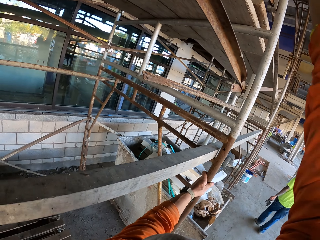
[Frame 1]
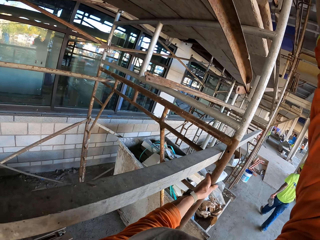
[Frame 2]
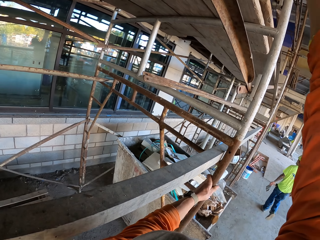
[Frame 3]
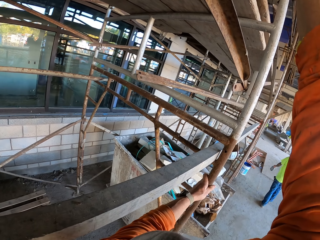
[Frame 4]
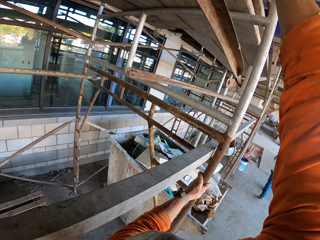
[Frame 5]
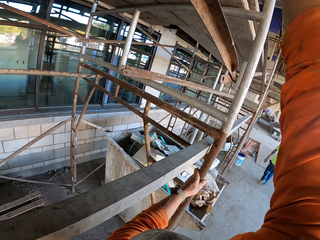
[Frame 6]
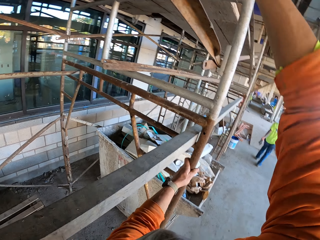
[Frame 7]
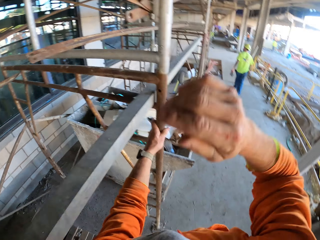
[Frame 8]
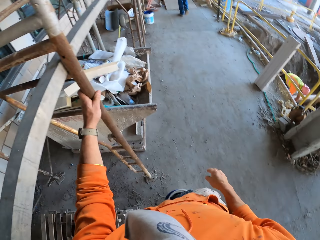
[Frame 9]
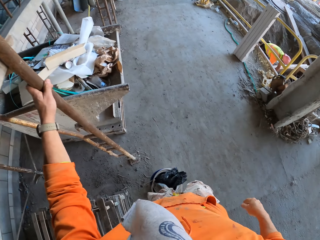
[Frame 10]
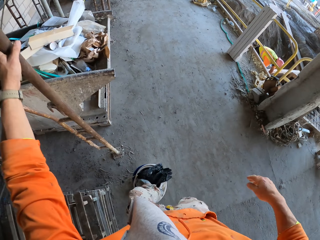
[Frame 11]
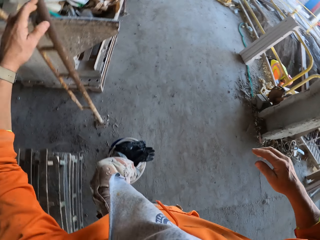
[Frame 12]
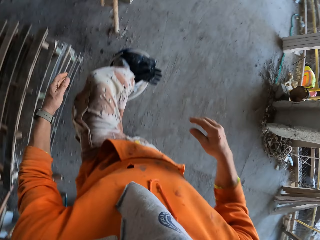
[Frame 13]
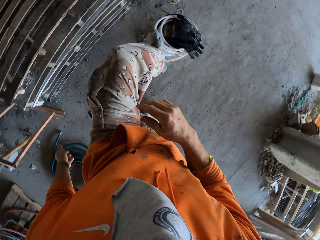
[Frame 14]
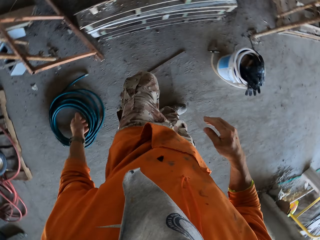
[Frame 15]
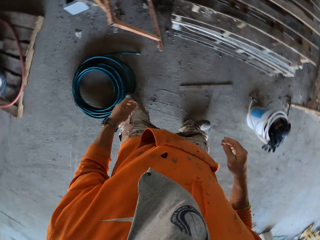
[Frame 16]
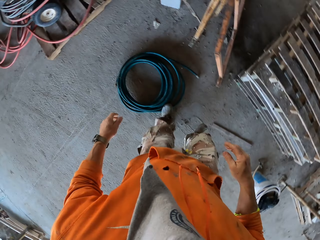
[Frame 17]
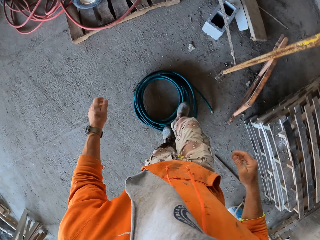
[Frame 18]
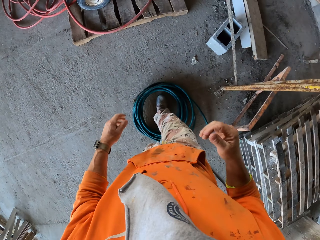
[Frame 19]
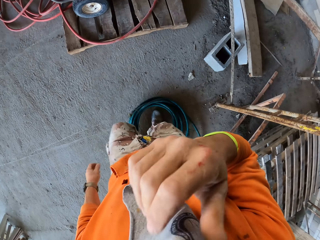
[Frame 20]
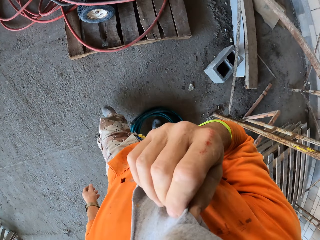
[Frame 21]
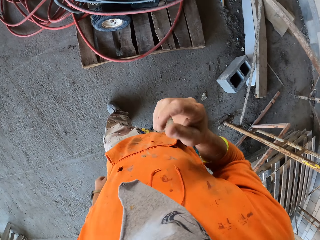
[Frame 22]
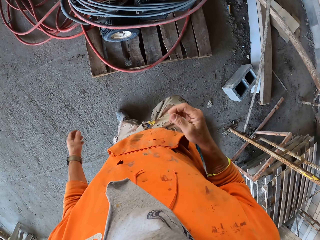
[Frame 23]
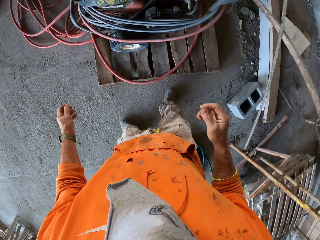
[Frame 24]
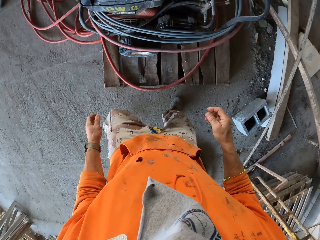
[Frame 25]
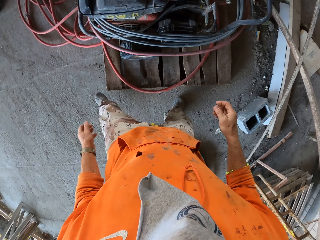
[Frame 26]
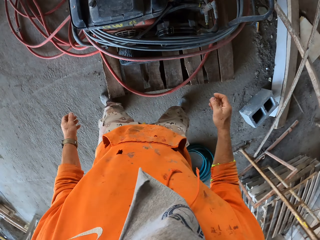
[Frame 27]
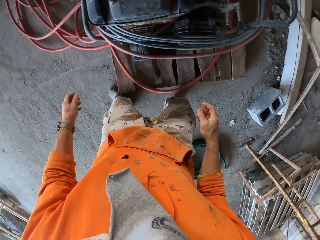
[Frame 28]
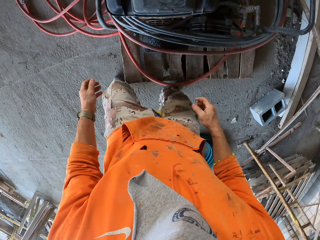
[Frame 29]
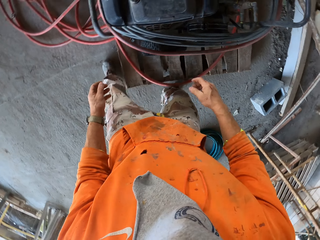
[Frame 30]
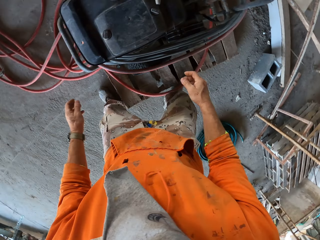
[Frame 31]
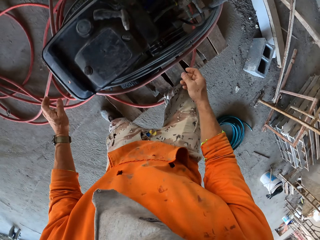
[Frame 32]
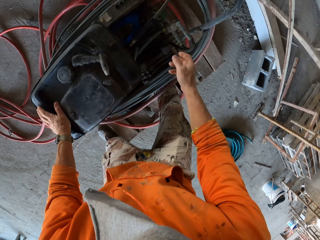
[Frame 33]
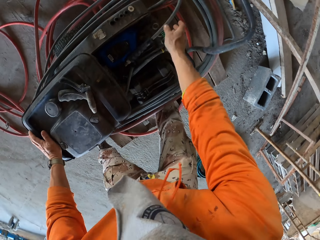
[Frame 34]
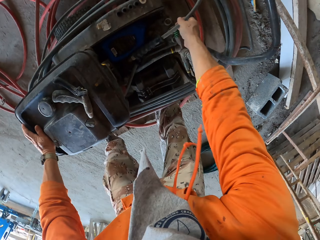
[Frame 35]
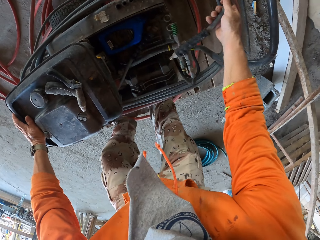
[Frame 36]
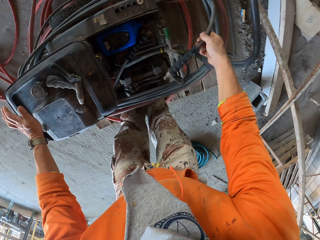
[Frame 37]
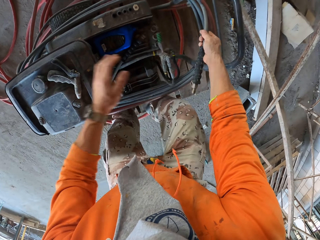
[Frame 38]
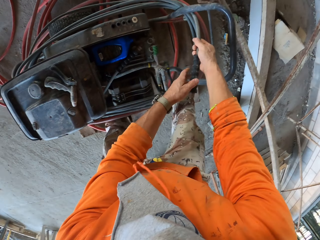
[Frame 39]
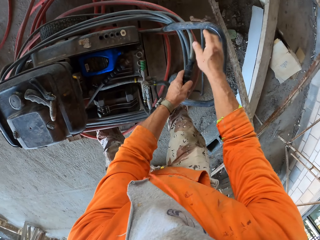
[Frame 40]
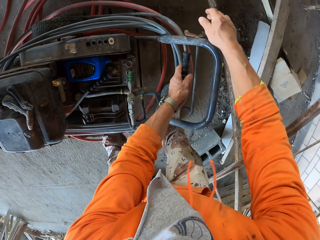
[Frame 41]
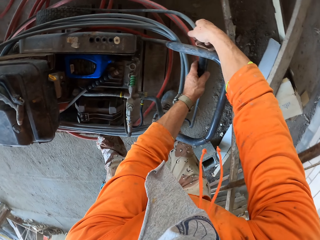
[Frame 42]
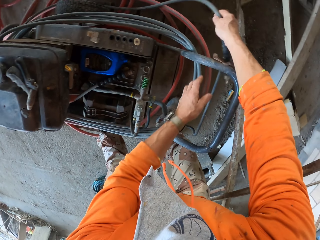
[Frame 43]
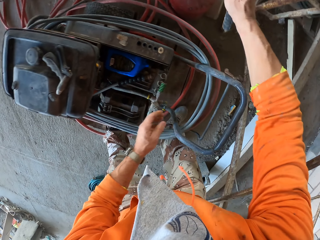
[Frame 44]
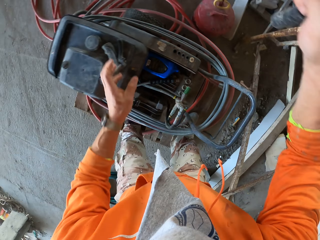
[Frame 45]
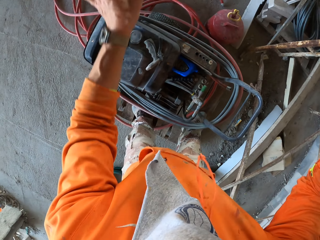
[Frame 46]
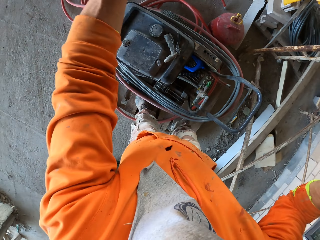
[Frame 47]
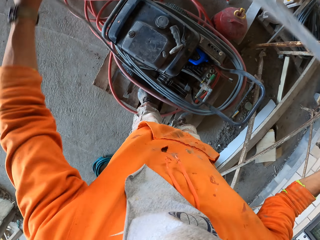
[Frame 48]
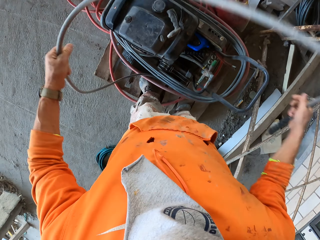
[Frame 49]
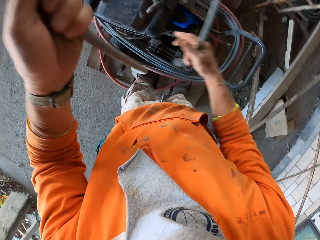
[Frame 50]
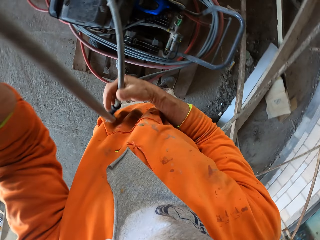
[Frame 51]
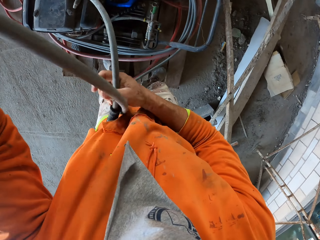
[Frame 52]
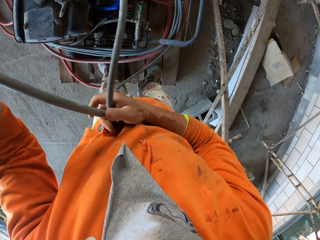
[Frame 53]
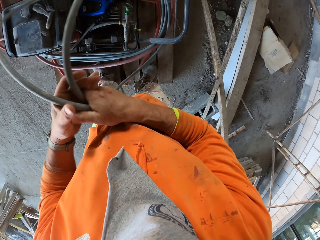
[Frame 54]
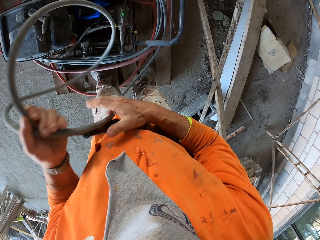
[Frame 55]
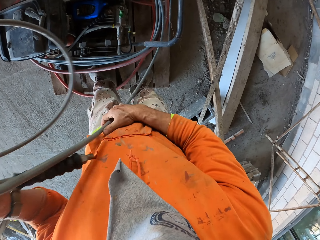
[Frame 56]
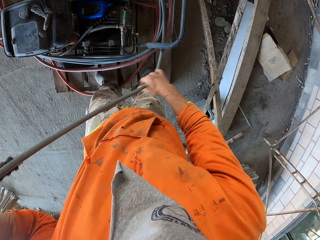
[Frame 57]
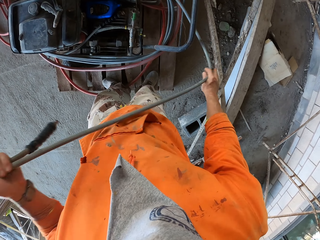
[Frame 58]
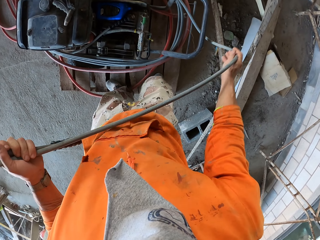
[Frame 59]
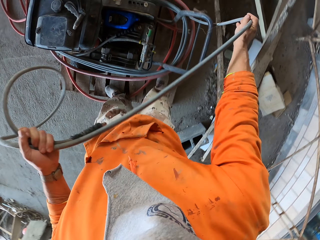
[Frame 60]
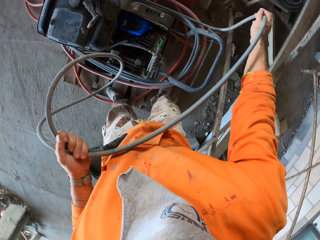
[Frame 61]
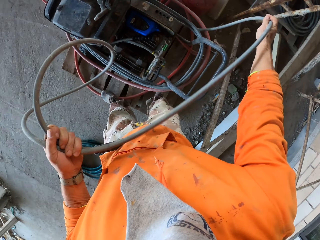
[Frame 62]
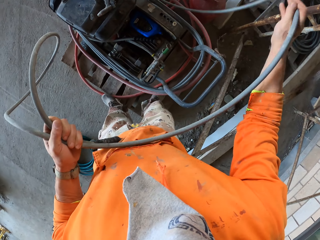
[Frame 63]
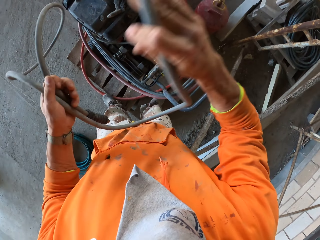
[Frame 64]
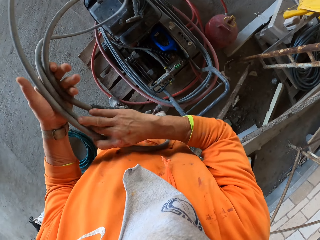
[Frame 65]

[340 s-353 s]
The camera wearer puts the cordless grass trimmer on the ladder shelf. They step down the bucket. They remove the hand from the ladder. They walk around. They adjust the mask. They touch a cloth. They put down the hand. They pick a needle vibrator. They touch a pipe. They straighten the pipe in the grass cutter machine.

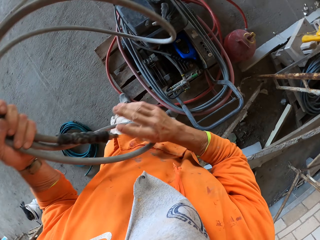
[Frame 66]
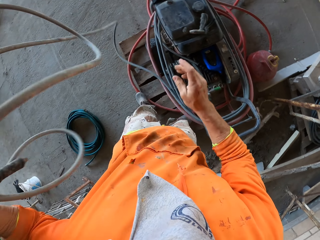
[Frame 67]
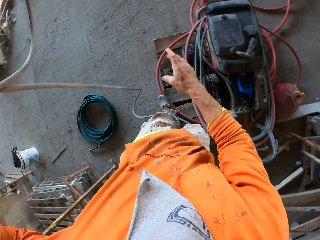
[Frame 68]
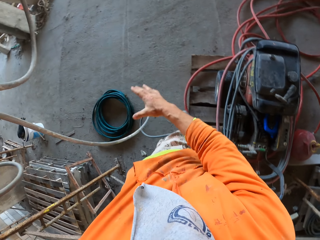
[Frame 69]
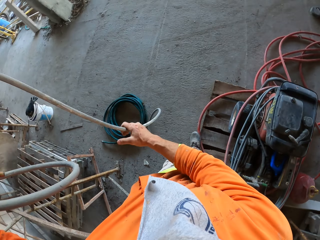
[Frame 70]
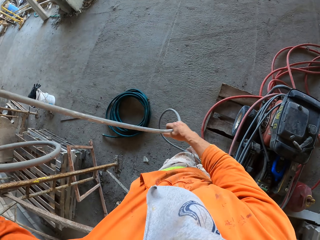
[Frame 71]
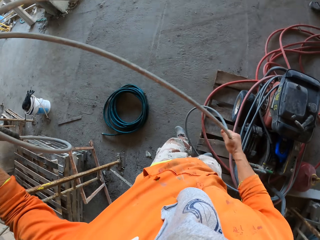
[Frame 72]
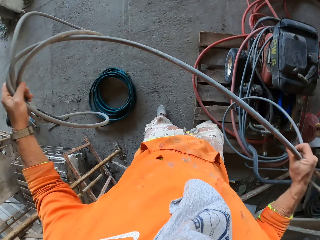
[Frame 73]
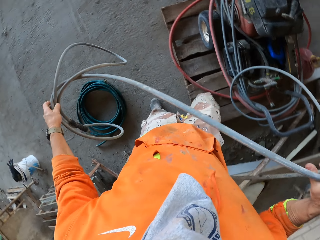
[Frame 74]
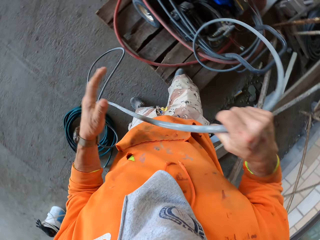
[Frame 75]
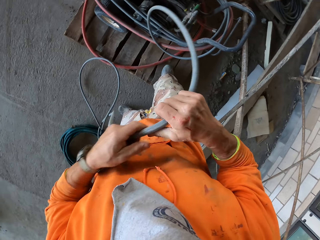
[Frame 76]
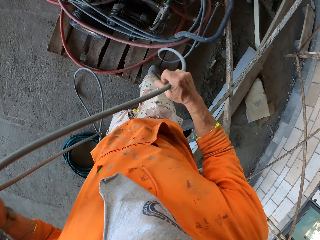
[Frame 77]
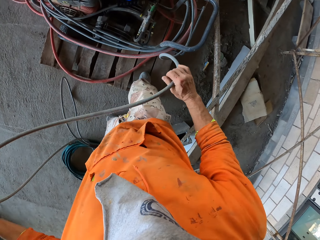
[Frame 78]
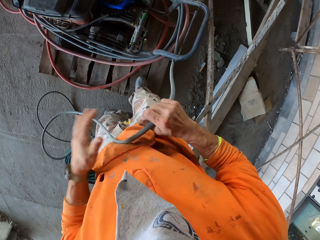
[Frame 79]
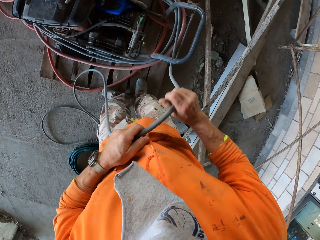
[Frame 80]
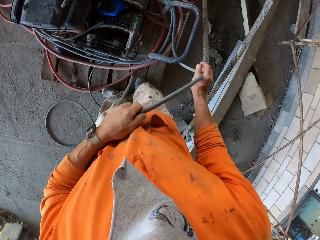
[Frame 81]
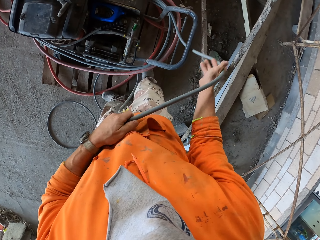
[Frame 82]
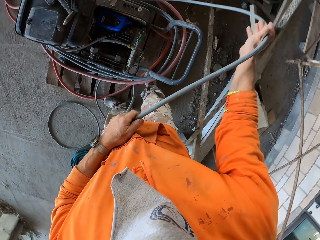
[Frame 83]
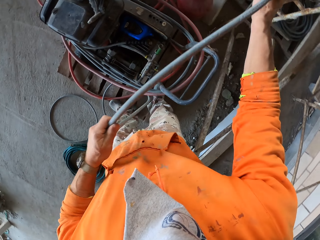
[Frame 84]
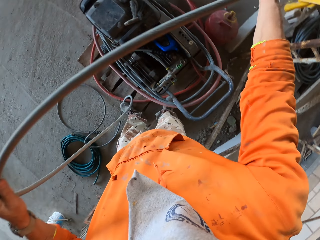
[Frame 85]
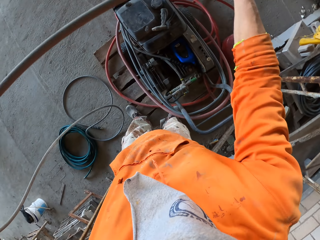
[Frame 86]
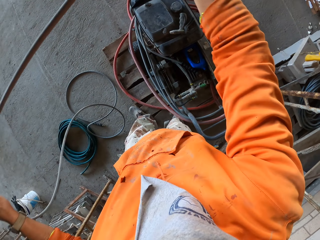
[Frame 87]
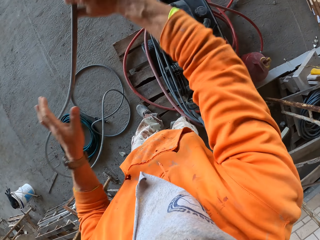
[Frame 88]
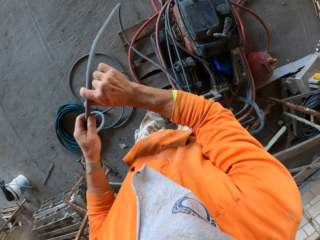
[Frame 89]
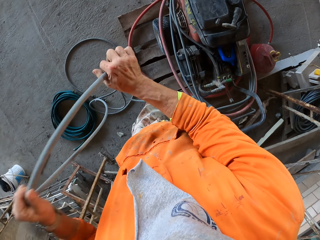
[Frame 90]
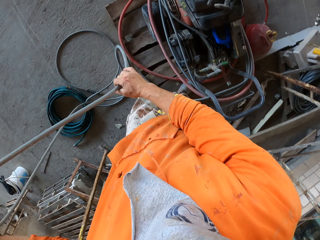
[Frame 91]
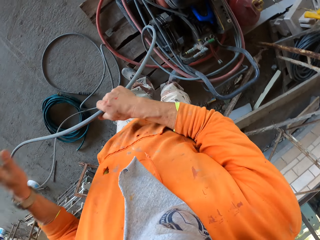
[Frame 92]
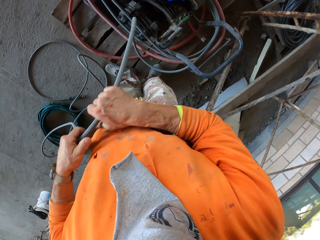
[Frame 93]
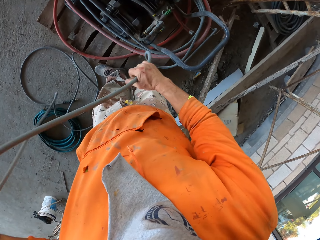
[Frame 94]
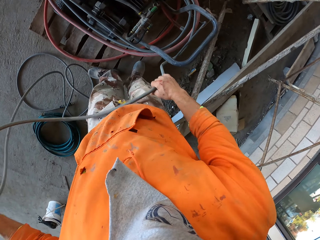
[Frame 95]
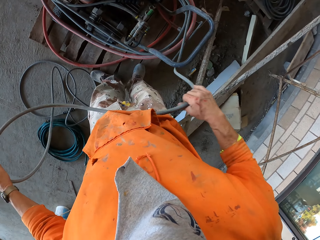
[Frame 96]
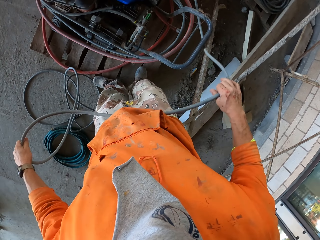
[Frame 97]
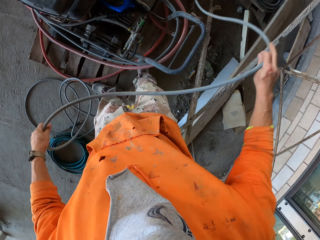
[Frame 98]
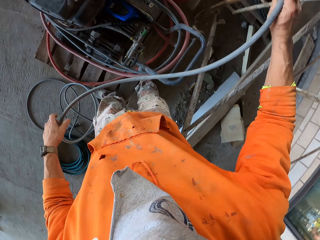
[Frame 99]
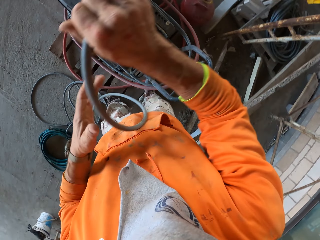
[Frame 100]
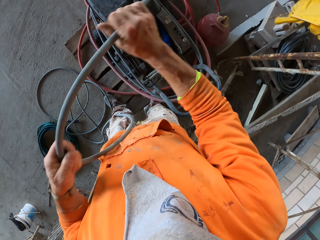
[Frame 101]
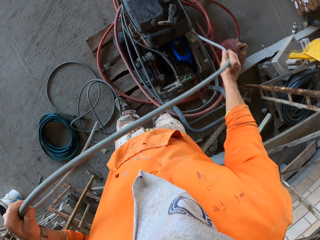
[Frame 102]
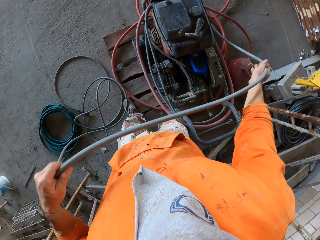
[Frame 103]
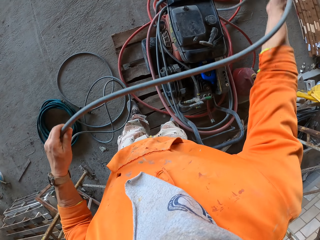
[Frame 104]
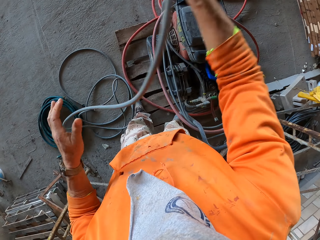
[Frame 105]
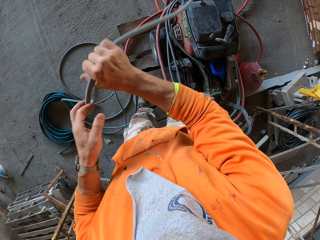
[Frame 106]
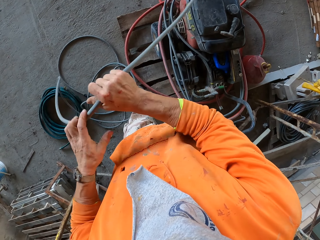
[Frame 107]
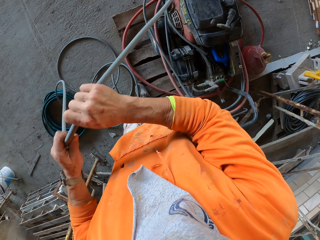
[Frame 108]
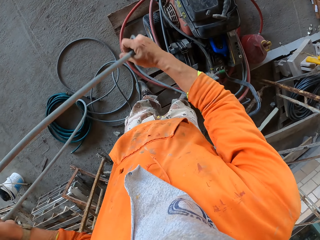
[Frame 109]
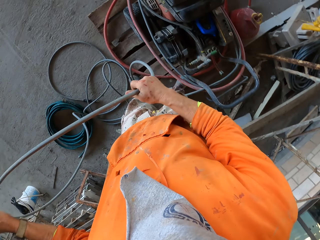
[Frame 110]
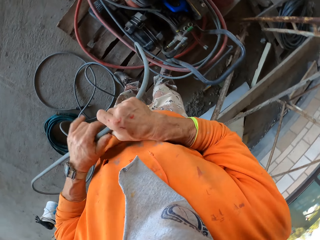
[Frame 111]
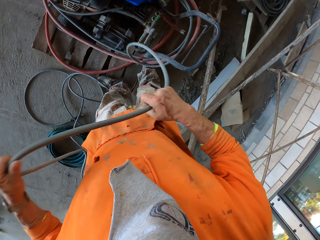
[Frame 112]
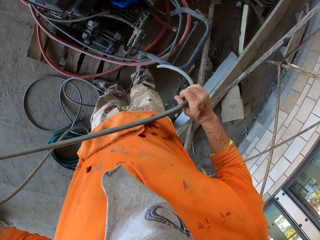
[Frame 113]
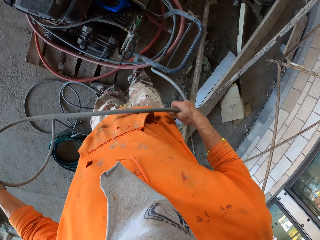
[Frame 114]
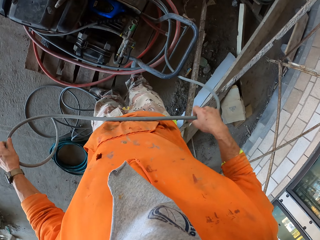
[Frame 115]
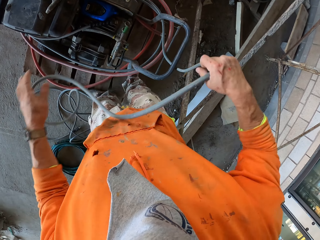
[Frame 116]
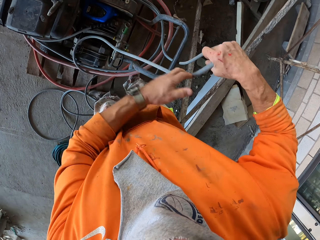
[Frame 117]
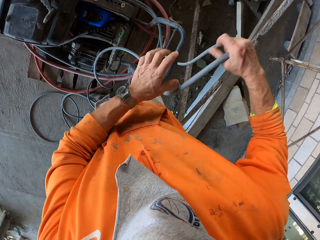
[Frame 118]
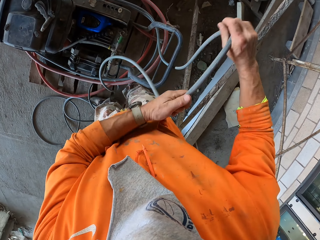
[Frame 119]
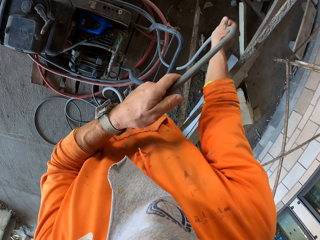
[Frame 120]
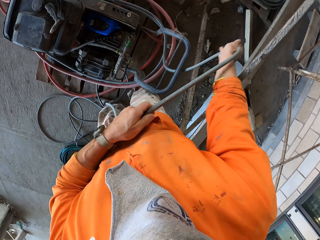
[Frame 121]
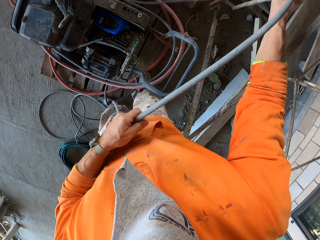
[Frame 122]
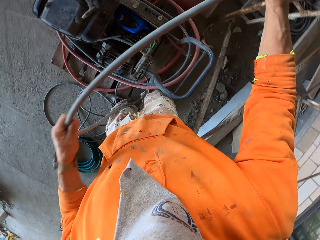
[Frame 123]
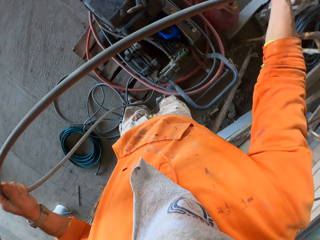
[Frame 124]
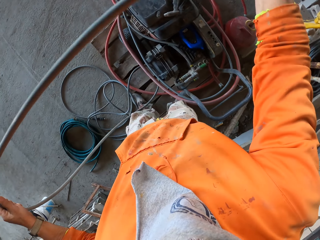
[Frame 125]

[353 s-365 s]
The camera wearer puts the pipe on the floor. They straighten the pipe.
